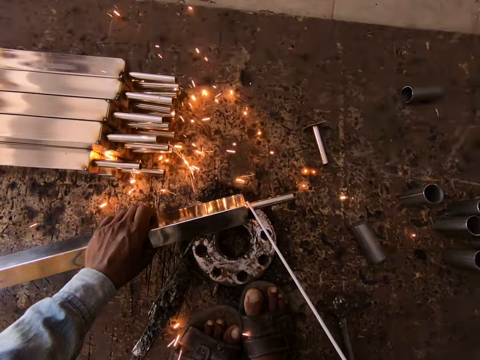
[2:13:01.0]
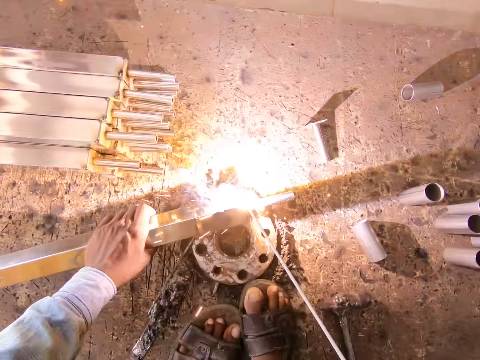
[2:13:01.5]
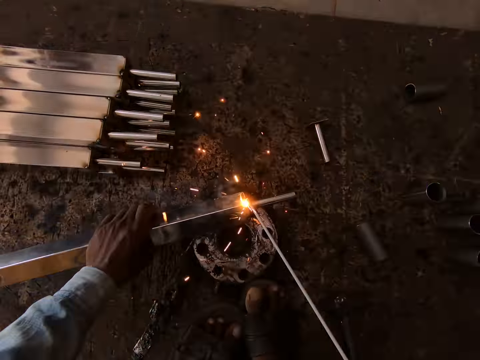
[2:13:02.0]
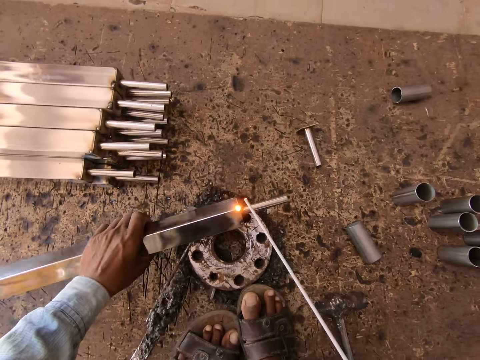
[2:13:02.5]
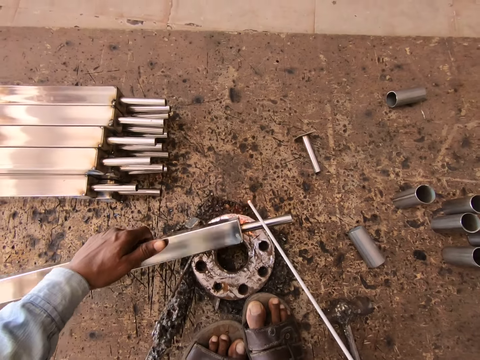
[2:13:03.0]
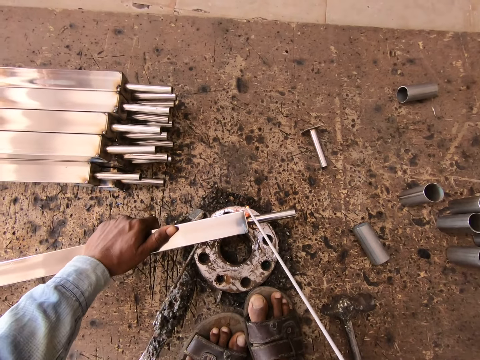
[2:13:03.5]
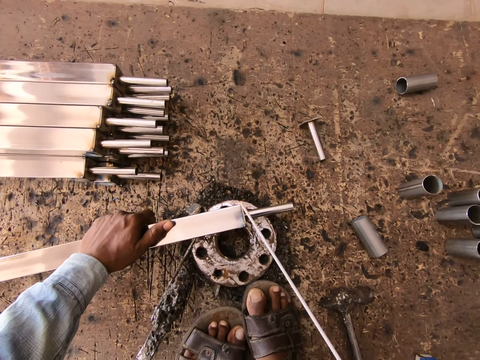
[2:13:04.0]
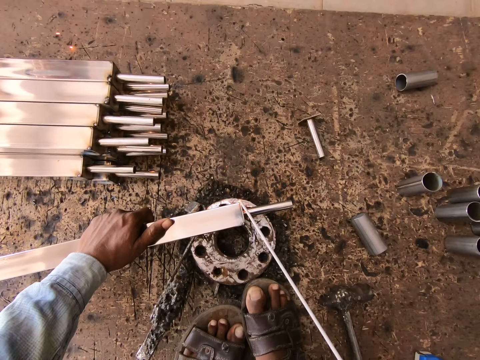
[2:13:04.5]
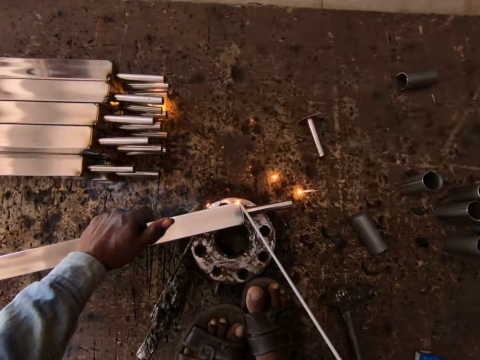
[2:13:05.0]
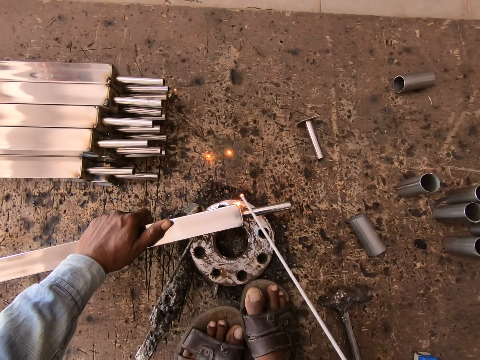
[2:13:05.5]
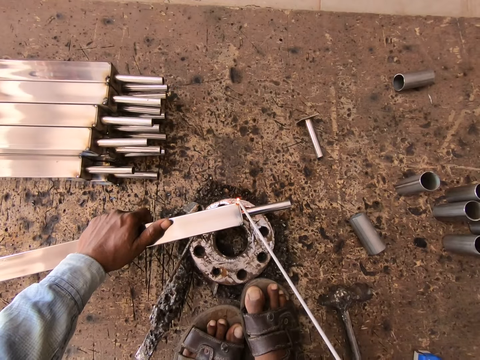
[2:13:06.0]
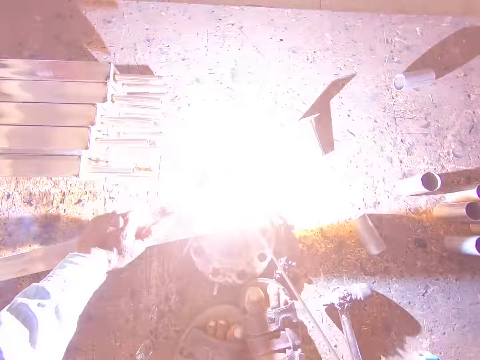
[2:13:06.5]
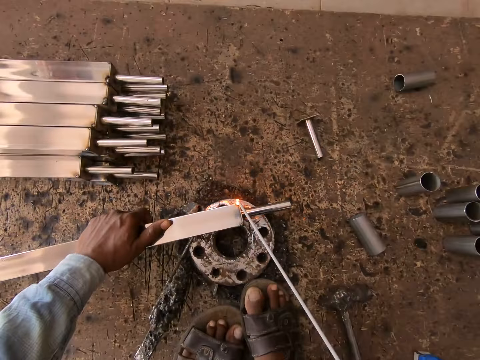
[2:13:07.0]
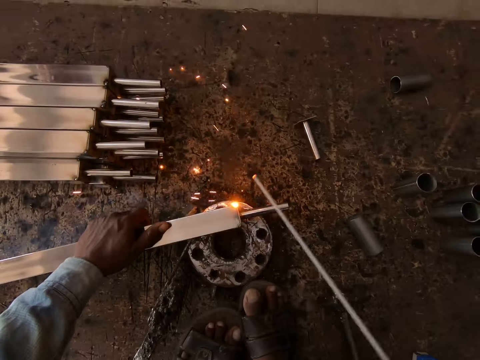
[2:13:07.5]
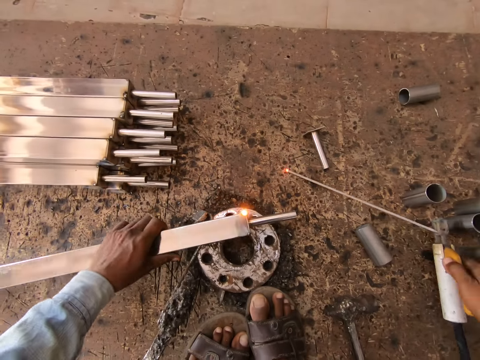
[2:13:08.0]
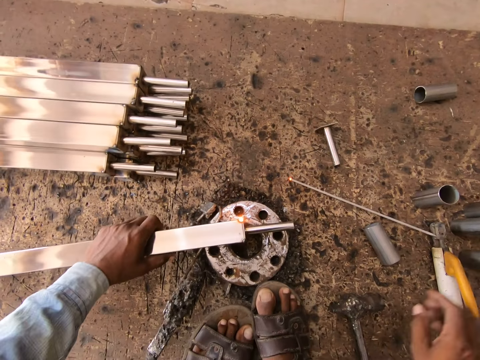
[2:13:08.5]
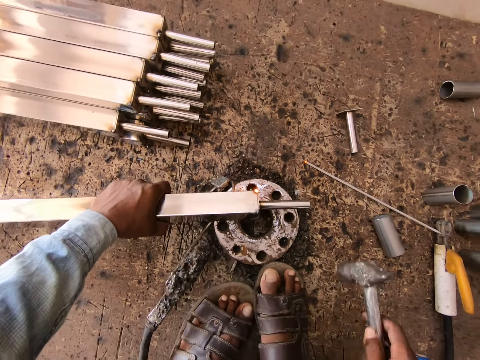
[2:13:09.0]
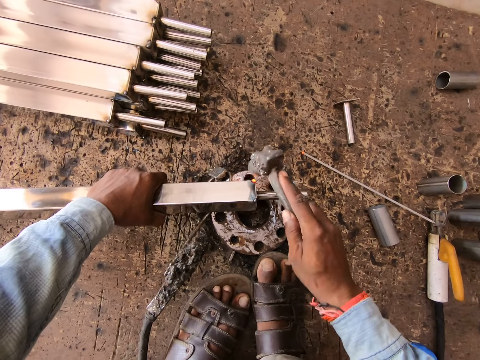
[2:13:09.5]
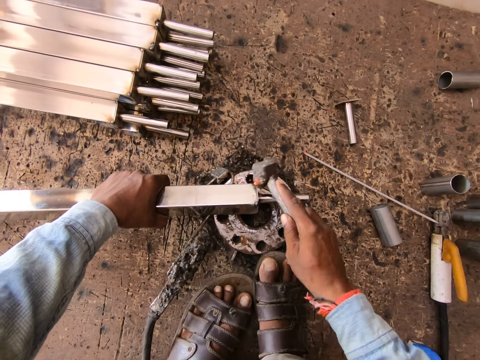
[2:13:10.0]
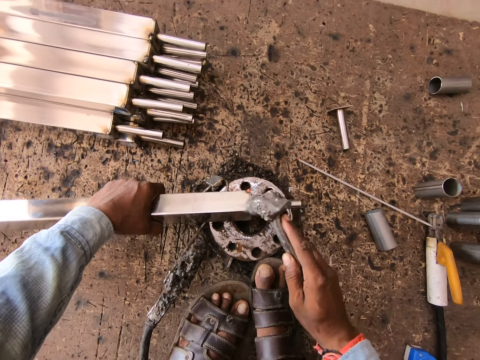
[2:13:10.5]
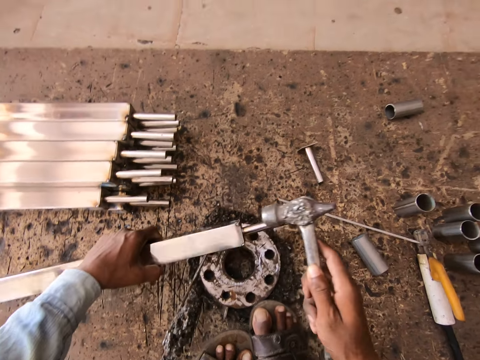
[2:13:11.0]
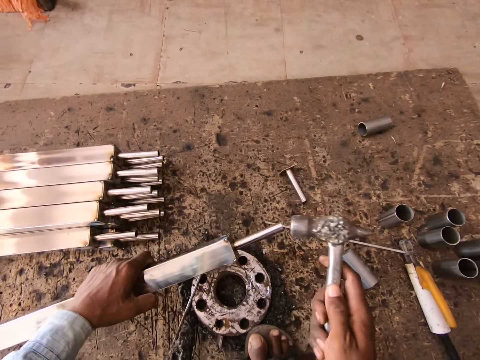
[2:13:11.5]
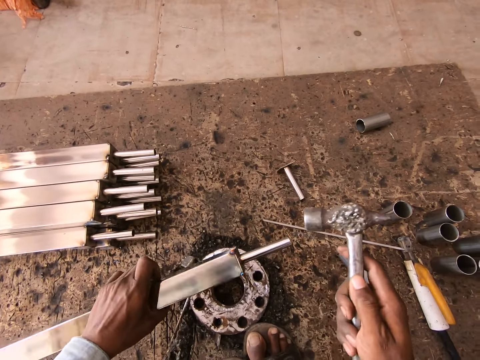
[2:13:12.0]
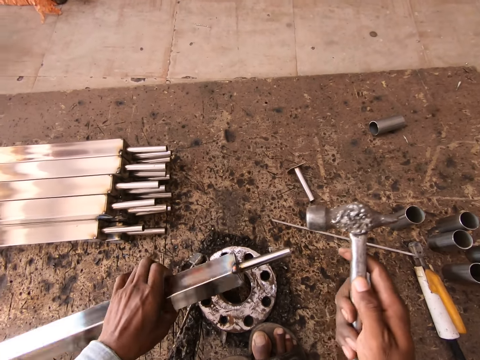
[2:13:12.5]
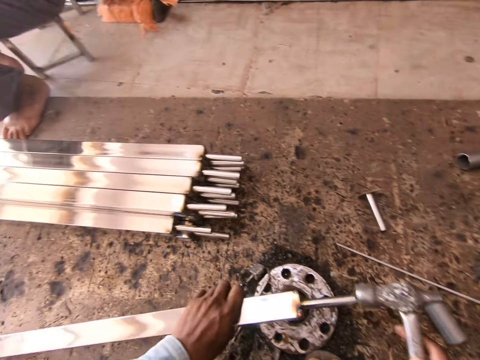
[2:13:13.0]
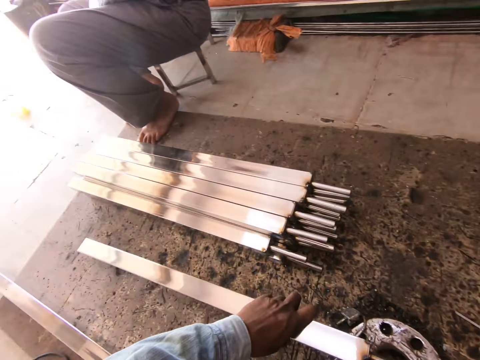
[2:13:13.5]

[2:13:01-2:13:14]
The camera wearer welds the metal pole or piece of metal and the steel protector sleeve in his left hand with the electrode holder or welding machine in his right hand. He turns the piece of metal. He welds the piece of metal with the welding machine. He drops the electrode holder in his right hand on the ground. He moves the piece of metal. He picks up the hammer from the ground with his right hand. He bends the metal pole in his left hand with the hammer in his right hand. He hits the piece of metal with the hammer. He raises the metal pole in his left hand from the ground. He bends the metal pole in his left hand with the hammer in his right hand.

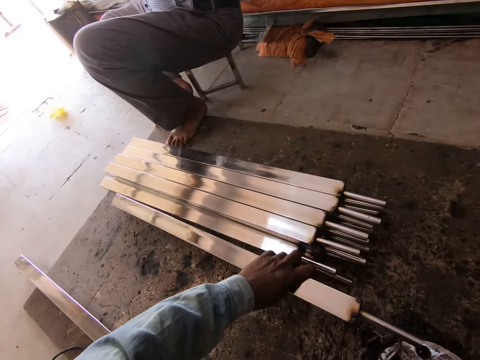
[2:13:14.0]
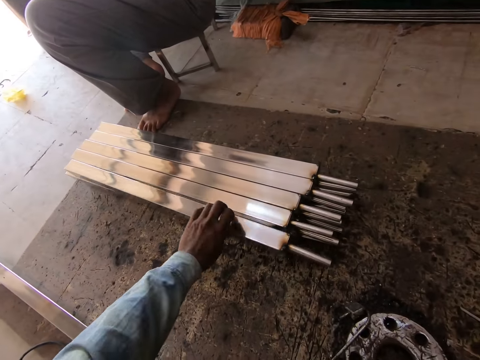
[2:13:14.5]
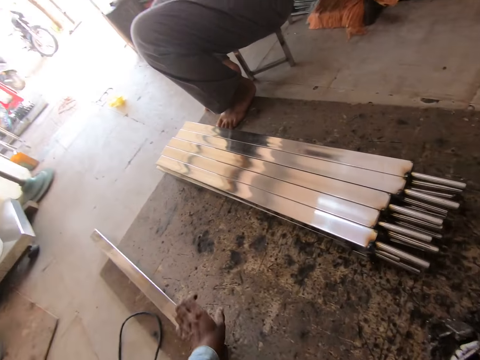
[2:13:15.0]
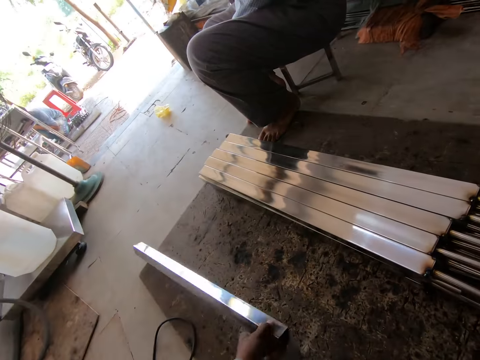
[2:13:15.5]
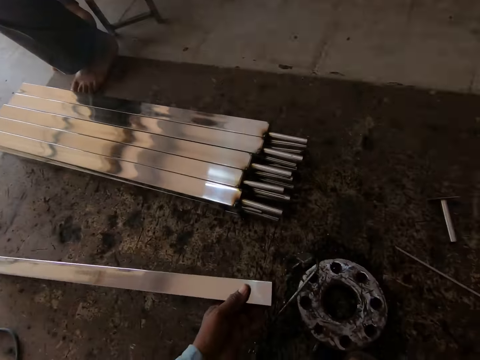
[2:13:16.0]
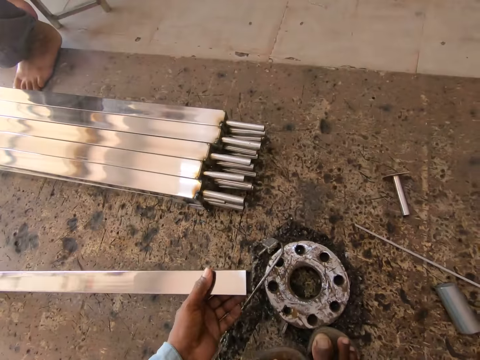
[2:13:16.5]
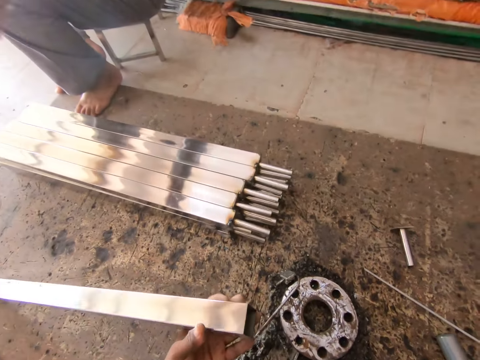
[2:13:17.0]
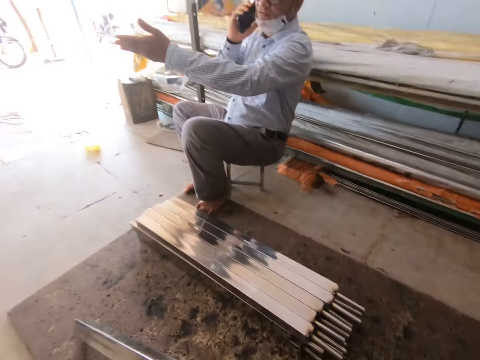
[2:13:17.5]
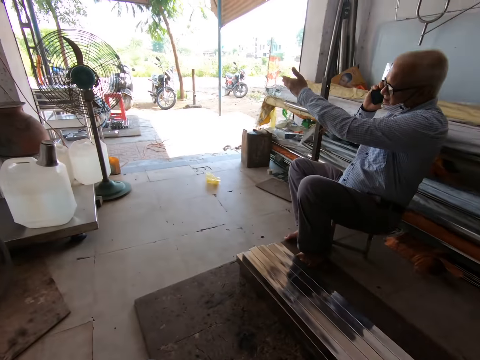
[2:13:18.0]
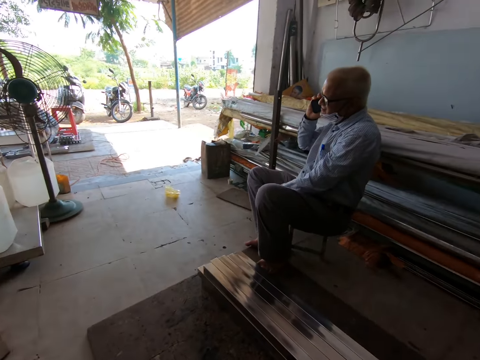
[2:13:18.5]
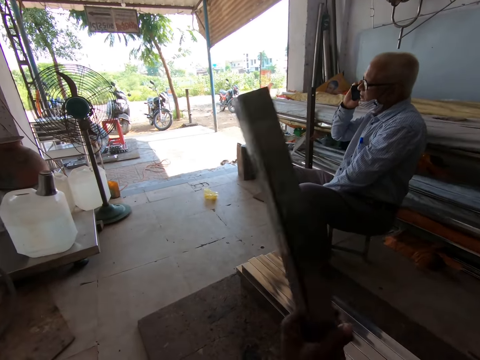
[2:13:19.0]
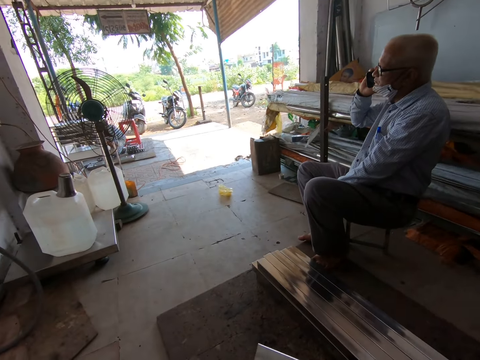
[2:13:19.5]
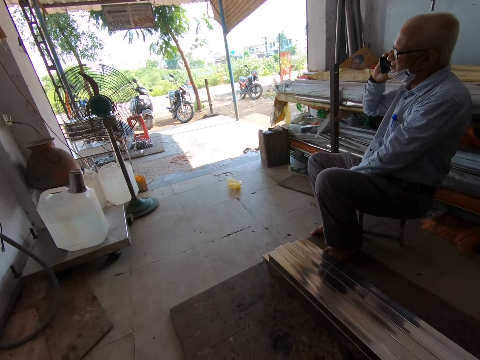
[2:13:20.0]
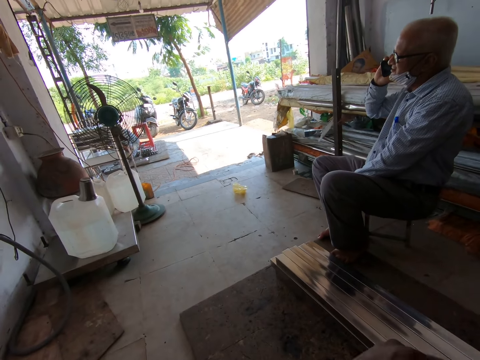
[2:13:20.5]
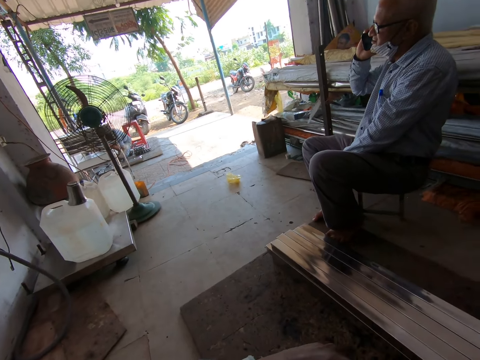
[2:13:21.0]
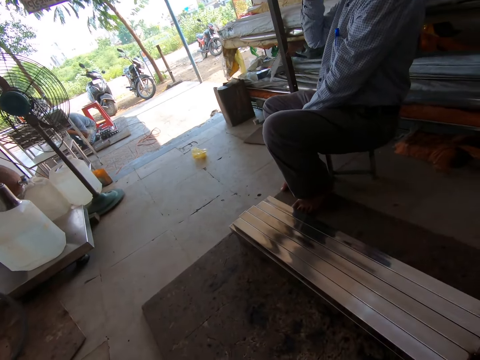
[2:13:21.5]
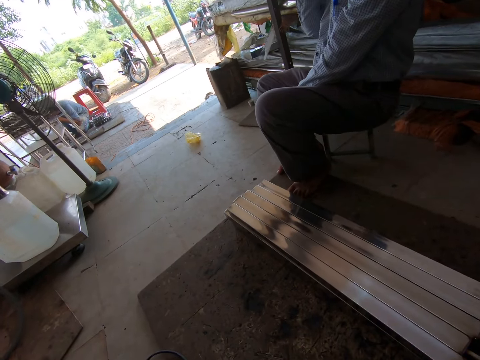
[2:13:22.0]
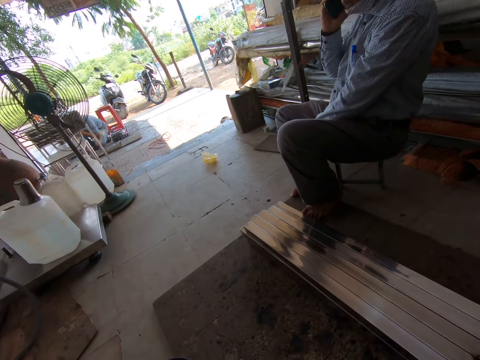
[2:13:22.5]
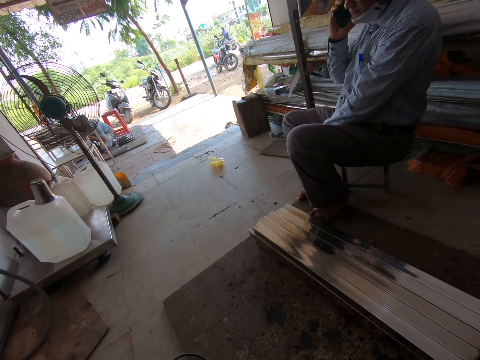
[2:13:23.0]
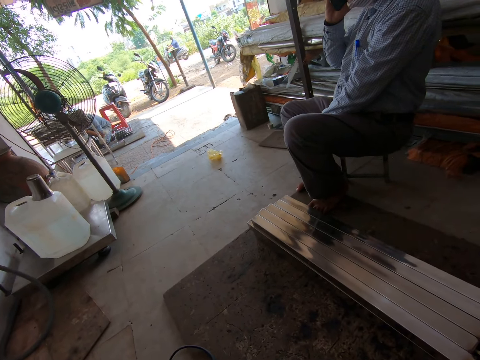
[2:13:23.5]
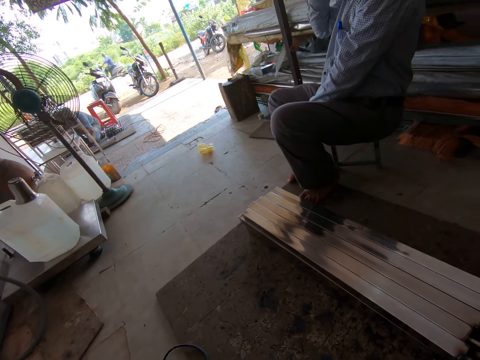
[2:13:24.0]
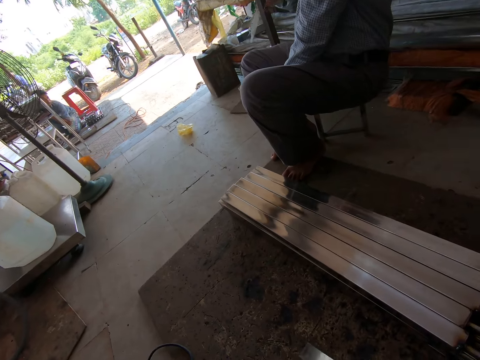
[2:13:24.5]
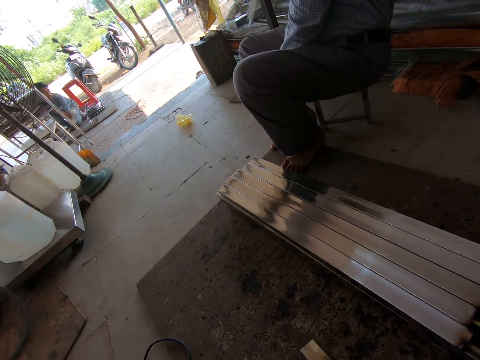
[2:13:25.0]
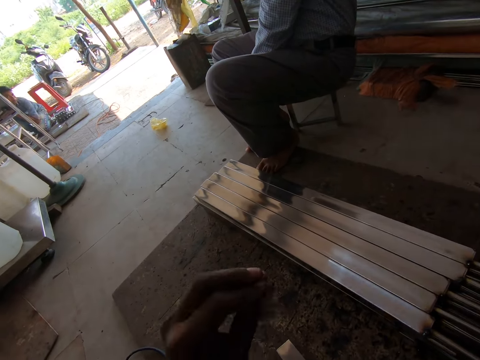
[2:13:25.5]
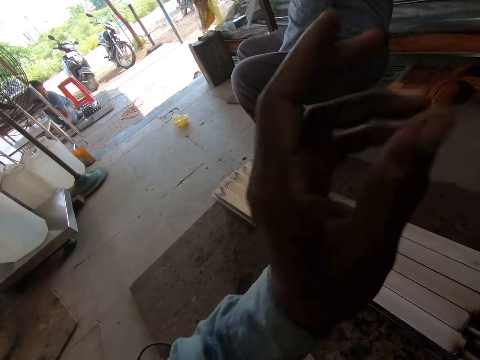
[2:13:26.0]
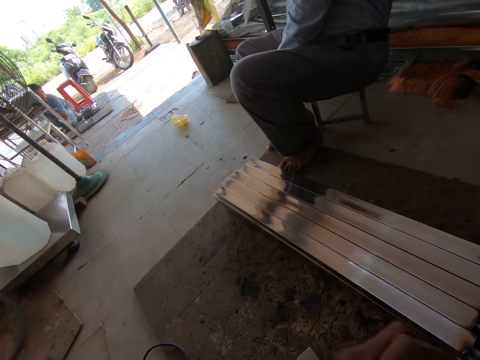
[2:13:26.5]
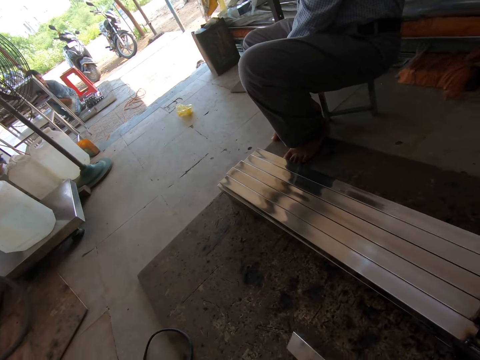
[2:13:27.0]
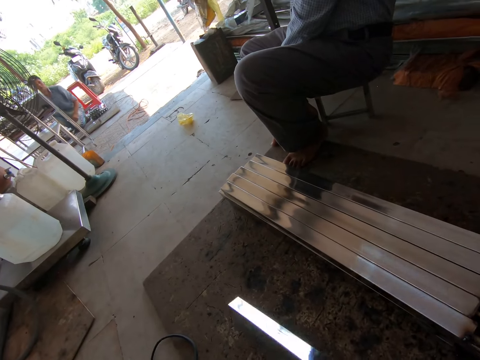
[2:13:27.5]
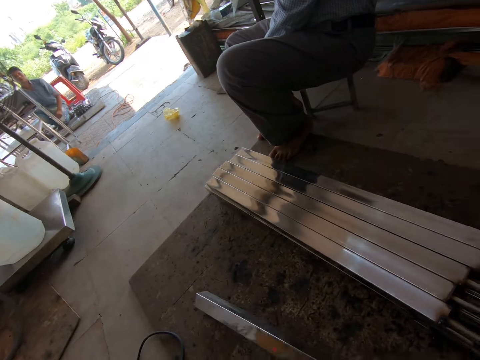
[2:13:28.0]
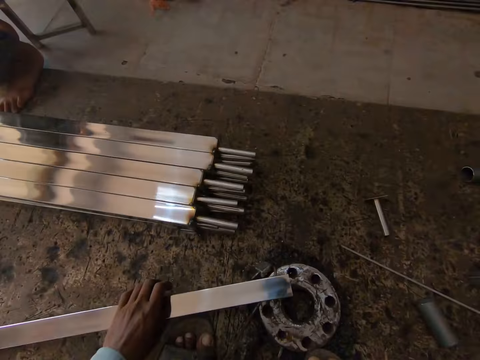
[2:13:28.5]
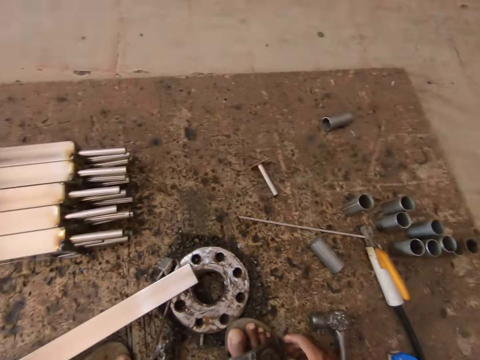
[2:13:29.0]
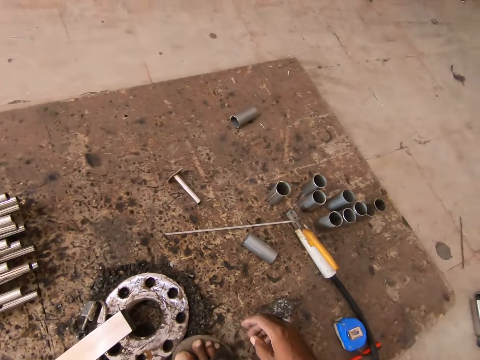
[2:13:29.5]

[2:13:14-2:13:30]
The camera wearer places the metal pole in his left hand on a pile of metal rods on the ground. He picks up a metal pole from the ground with his left hand. A man converses with the camera wearer. The man converses over the phone. The camera wearer turns the piece of metal. He converses with another man. He moves his hand. He puts the metal on the floor.
